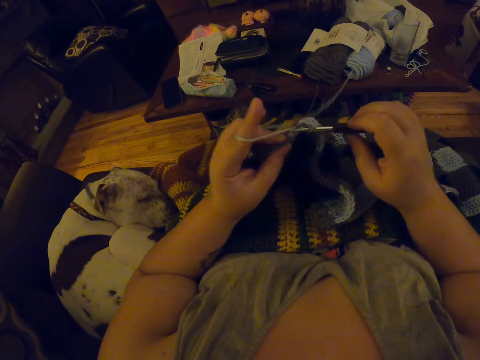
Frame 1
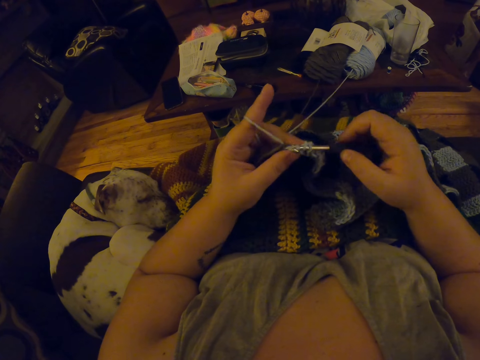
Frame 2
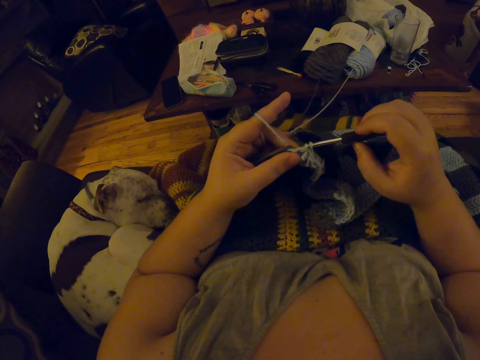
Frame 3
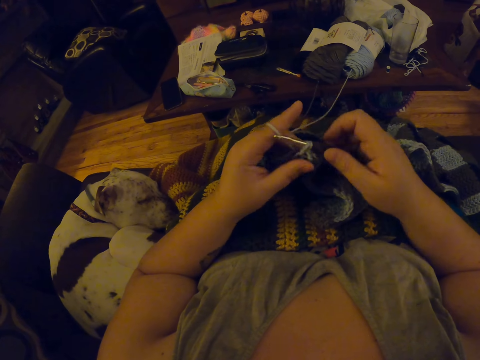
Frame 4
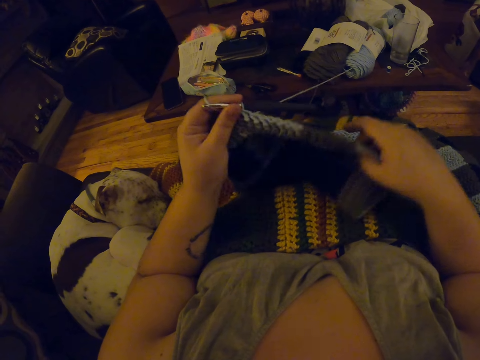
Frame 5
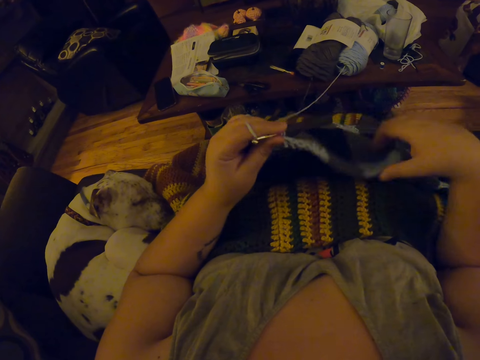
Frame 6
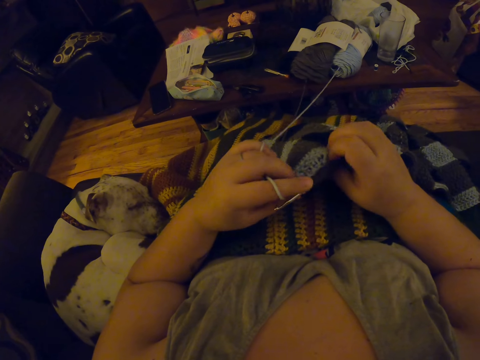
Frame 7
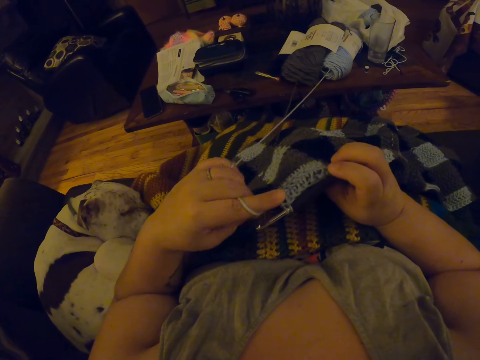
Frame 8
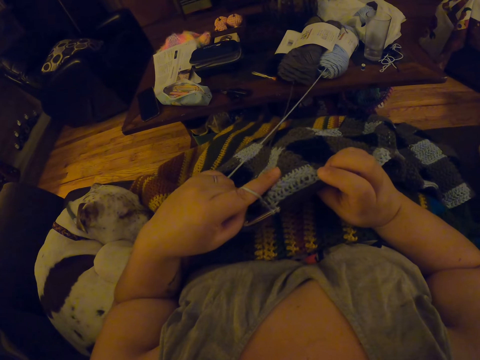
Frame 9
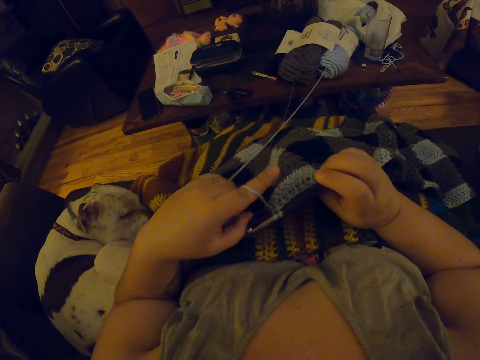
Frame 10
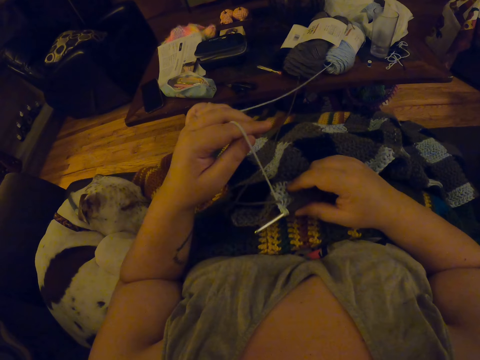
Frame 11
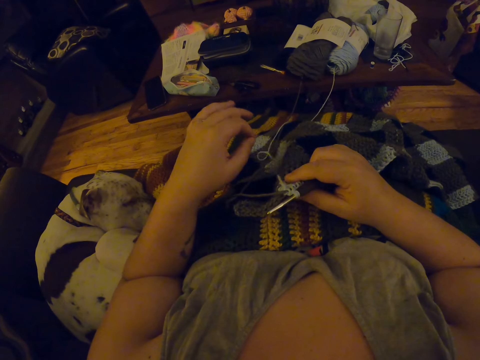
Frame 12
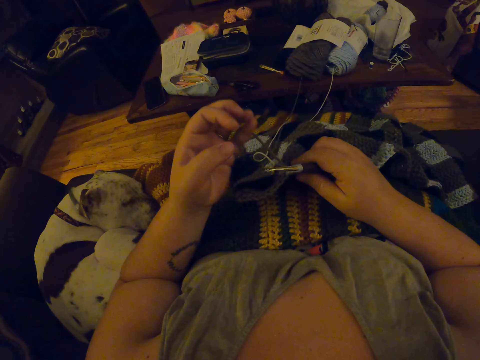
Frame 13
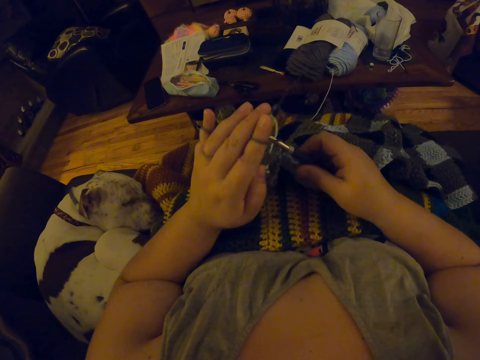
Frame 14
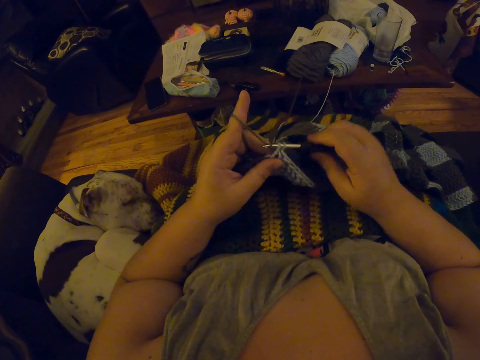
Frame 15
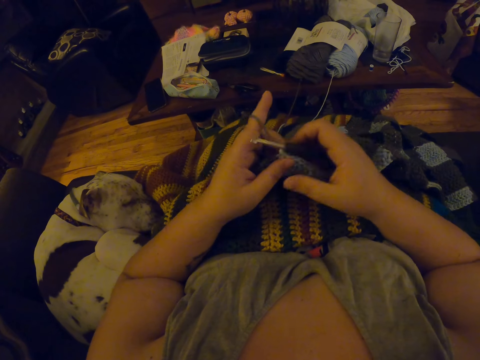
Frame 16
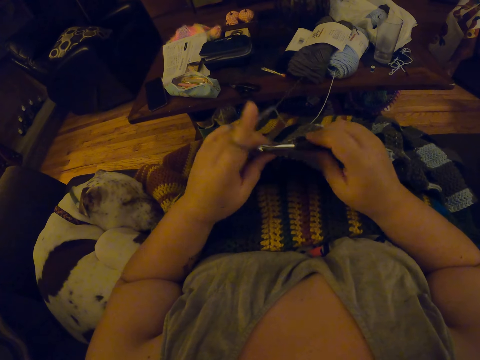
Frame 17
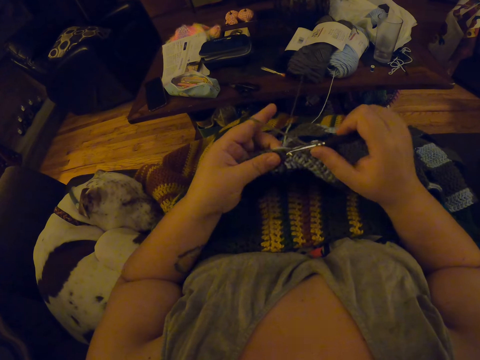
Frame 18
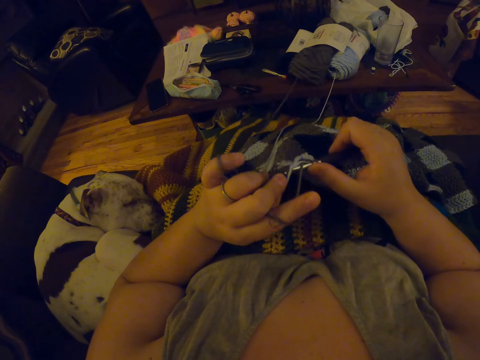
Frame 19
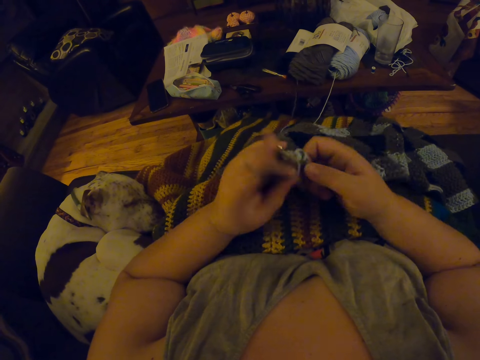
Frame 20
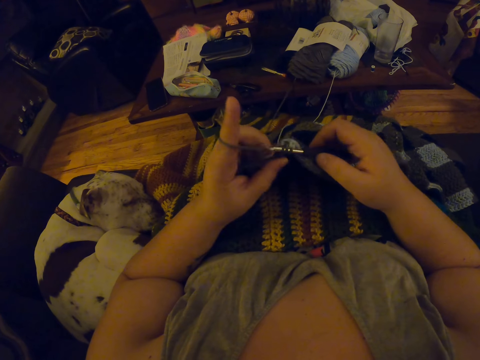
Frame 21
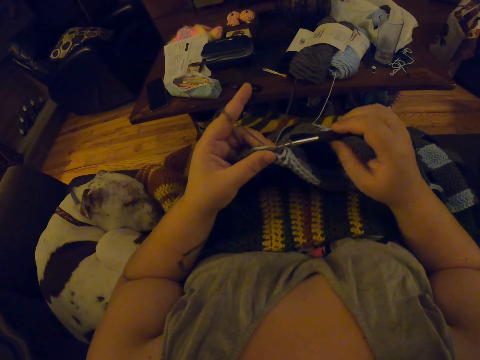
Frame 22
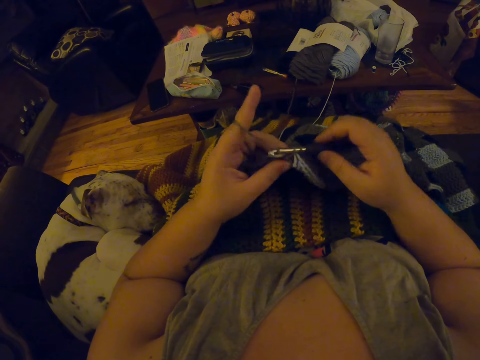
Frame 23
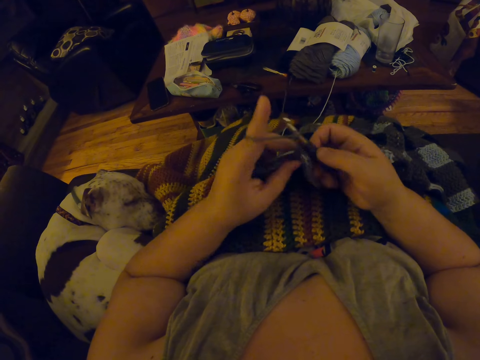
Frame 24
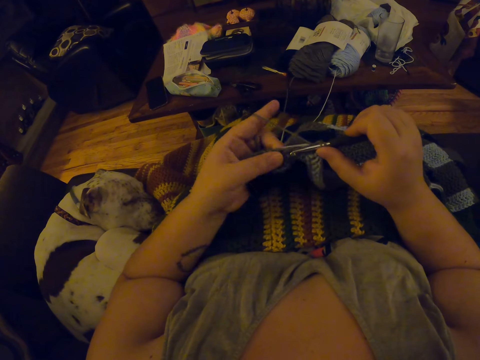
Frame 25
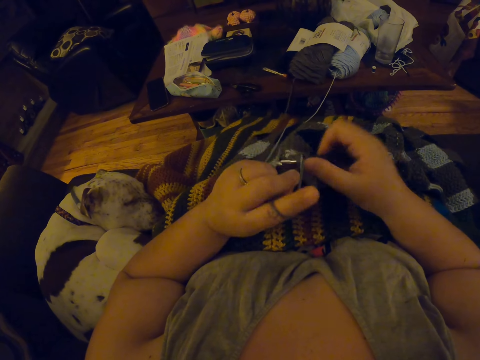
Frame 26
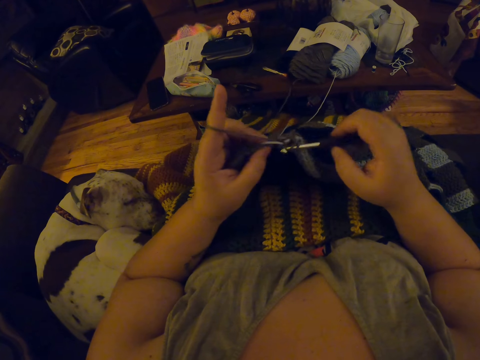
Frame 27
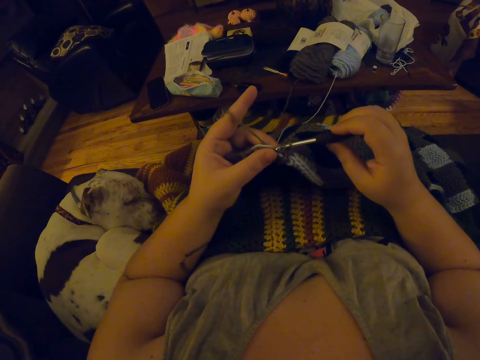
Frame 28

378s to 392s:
The camera wearer adjusts the blanket. She stretches the garment. She checks on the garment. She winds the thread on her finger. She interlocks the thread using a crochet hook.

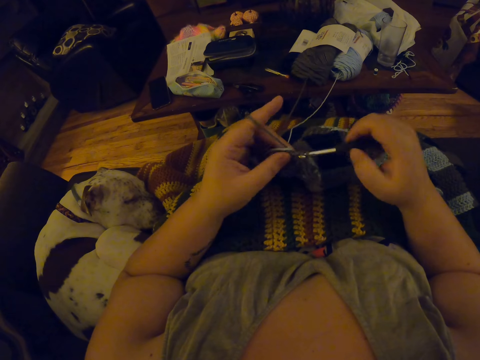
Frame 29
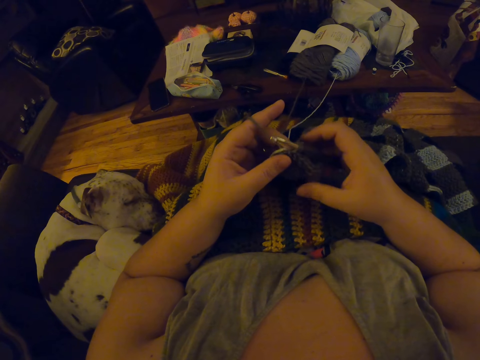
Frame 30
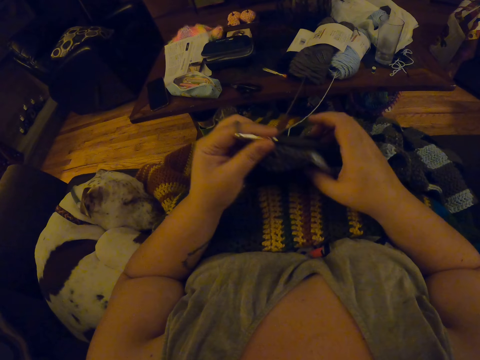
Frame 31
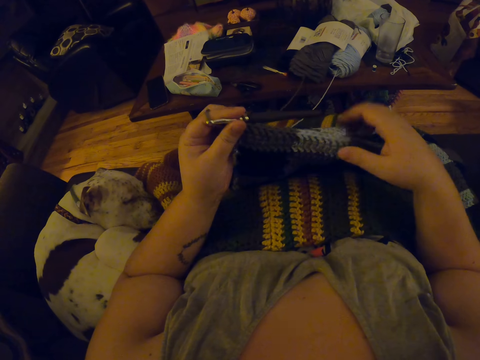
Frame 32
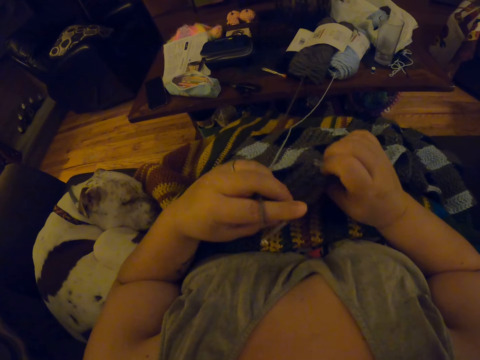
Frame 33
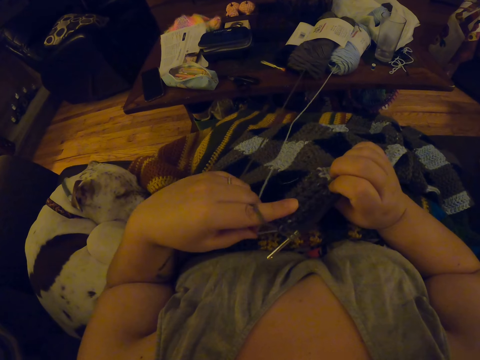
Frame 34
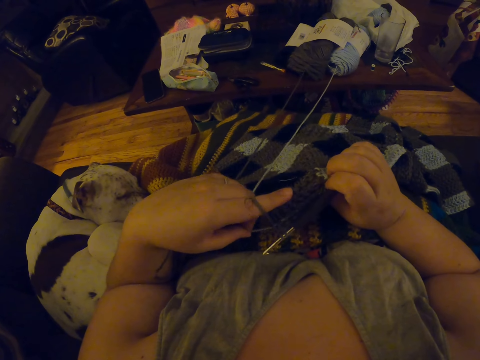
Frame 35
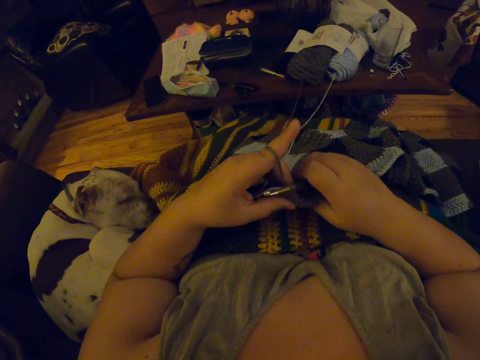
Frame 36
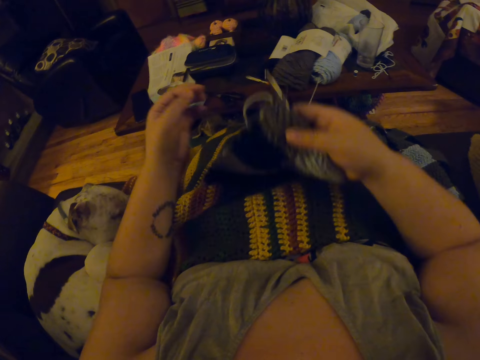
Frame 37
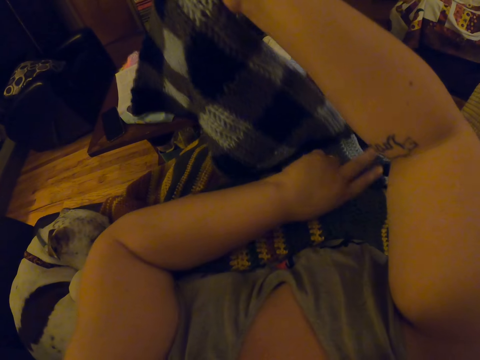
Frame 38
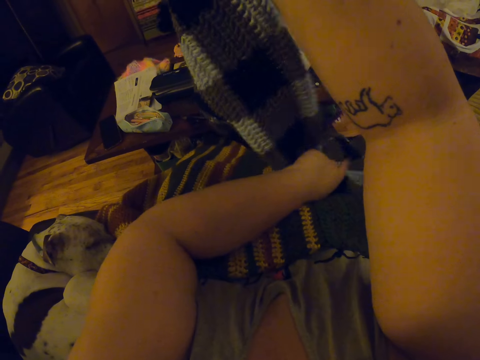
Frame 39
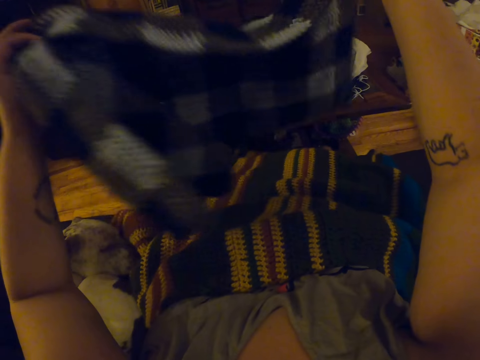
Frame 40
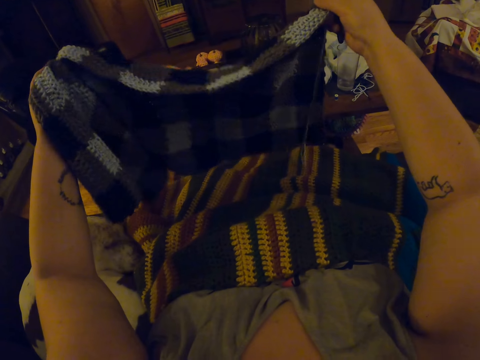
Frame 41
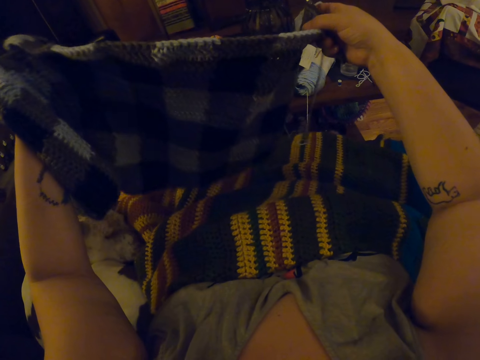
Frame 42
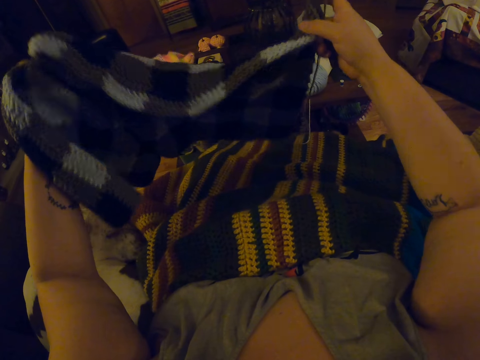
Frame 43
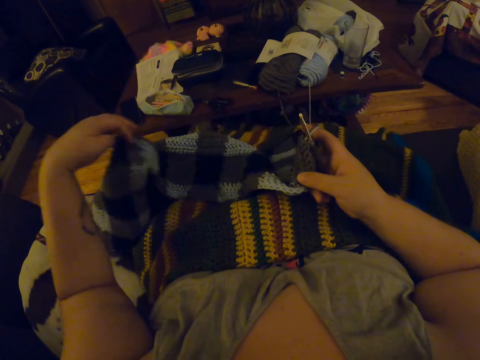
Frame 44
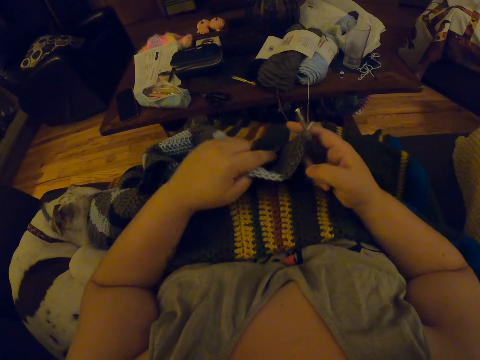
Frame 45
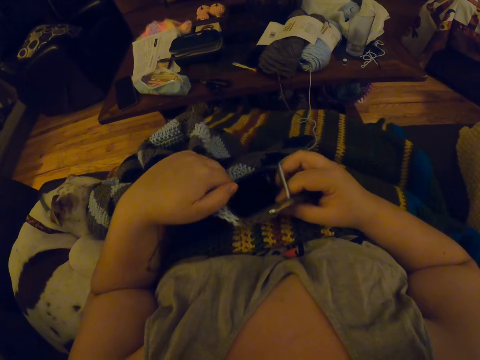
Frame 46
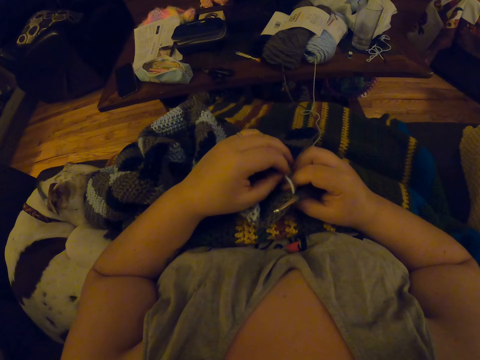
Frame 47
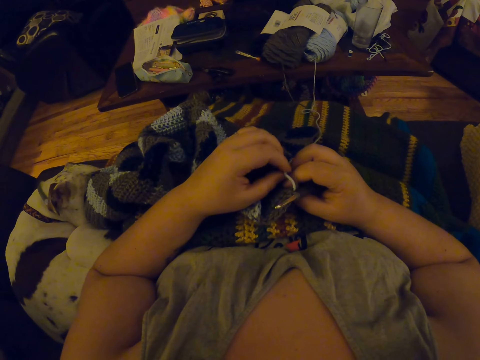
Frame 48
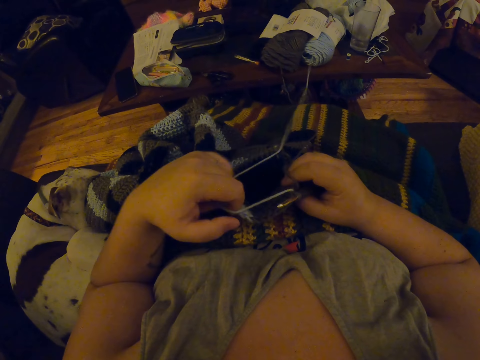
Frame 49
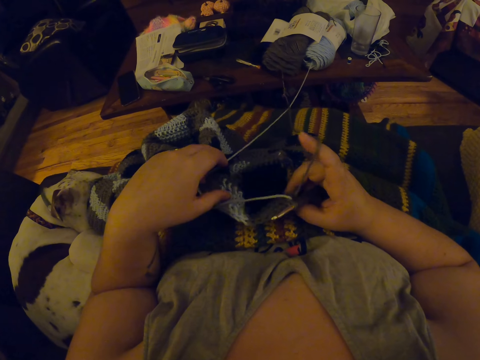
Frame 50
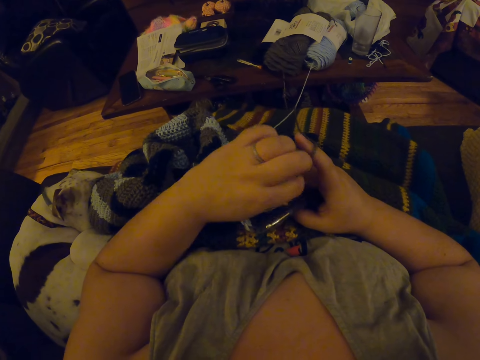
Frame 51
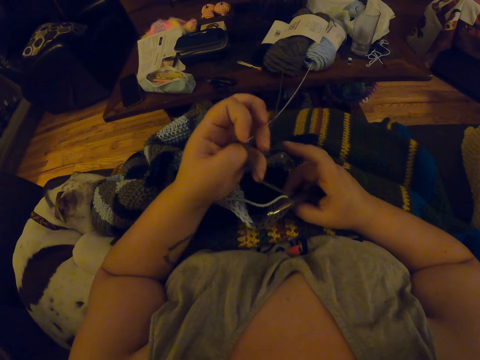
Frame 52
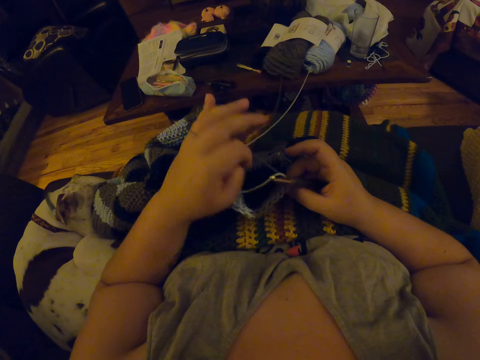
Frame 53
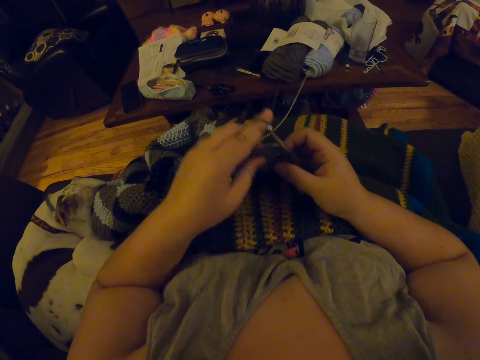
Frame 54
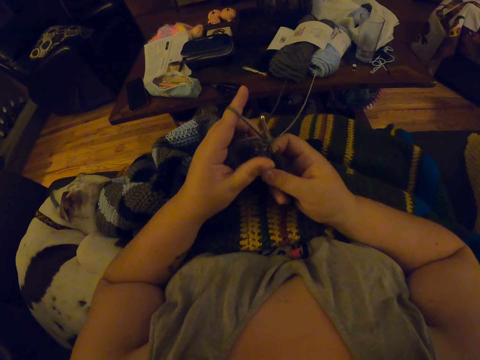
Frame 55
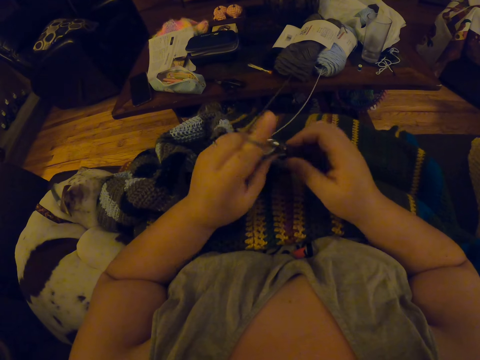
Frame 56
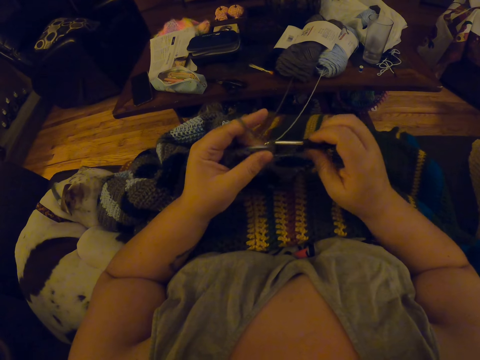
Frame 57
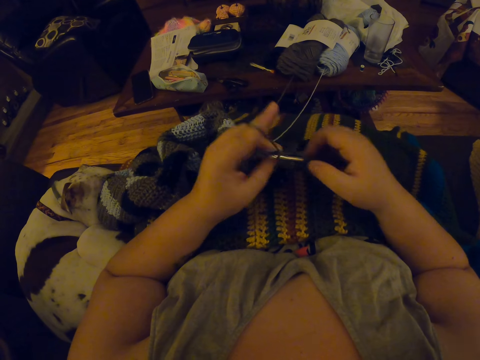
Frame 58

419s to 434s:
The camera wearer adjusts the blanket. She stretches the garment. She checks on the garment. She turns the garment. She puts the garment on her lap. She winds the thread on her finger. She continues to crochet.
